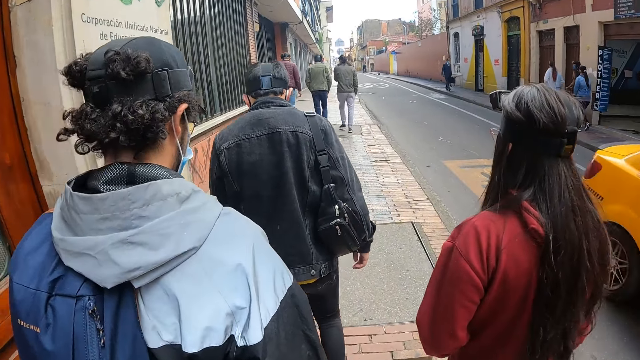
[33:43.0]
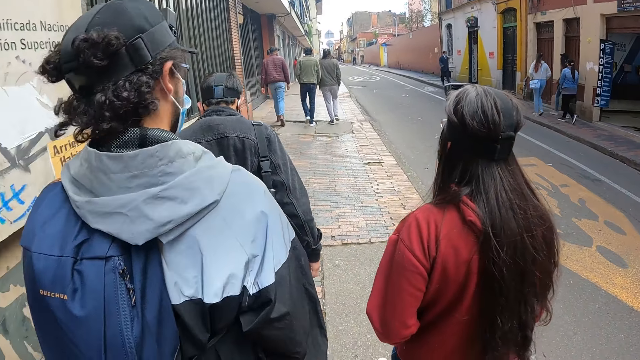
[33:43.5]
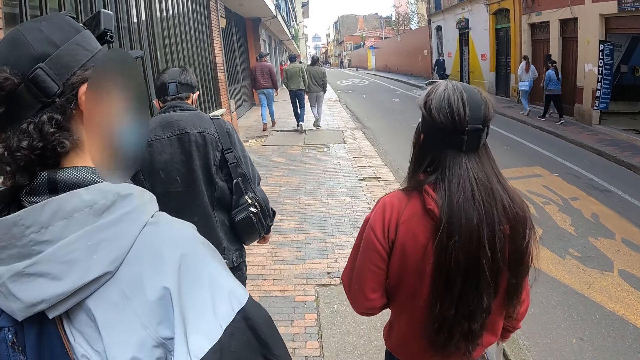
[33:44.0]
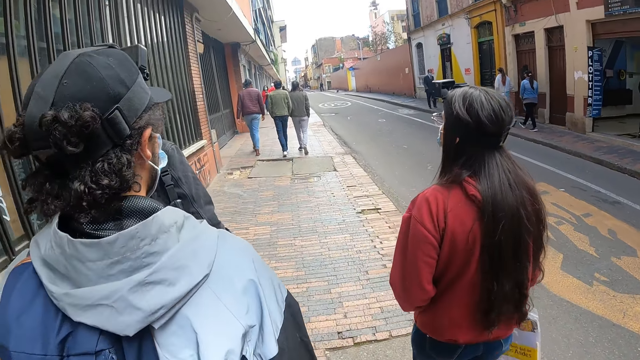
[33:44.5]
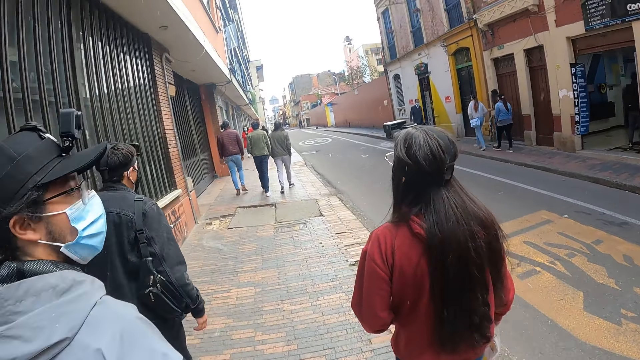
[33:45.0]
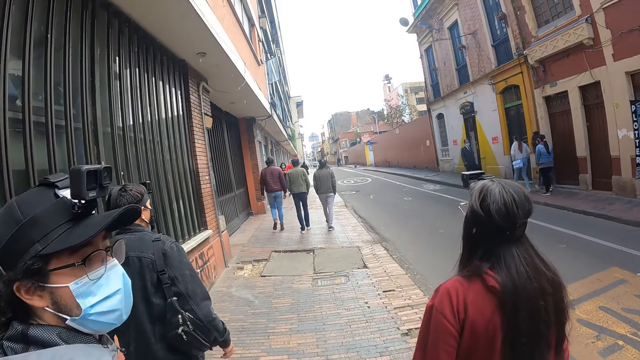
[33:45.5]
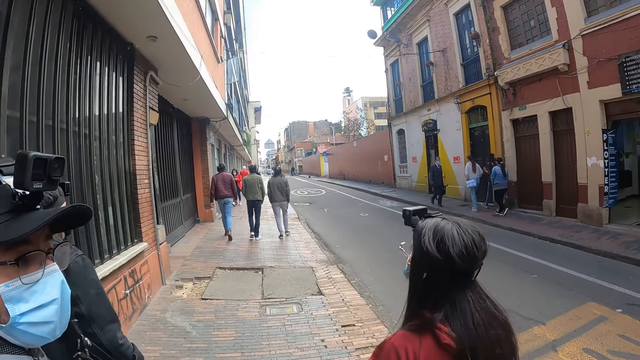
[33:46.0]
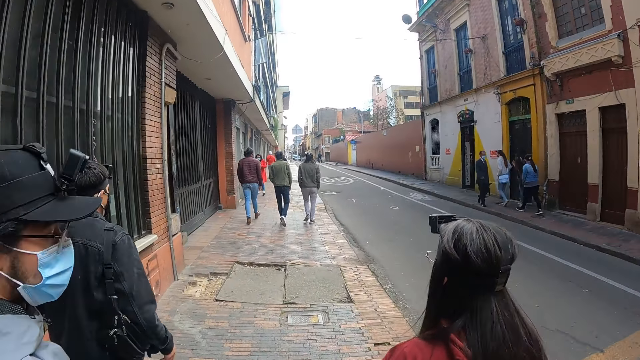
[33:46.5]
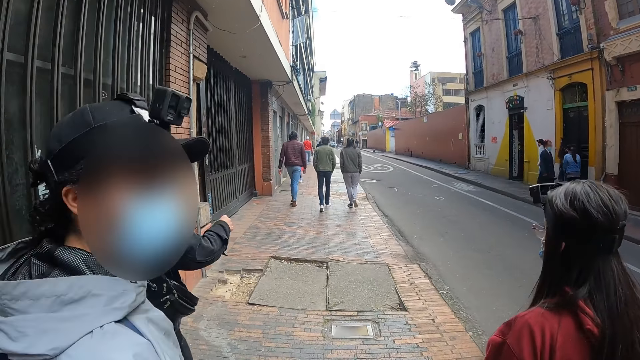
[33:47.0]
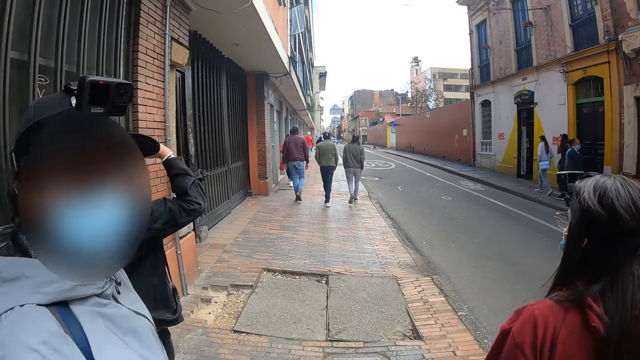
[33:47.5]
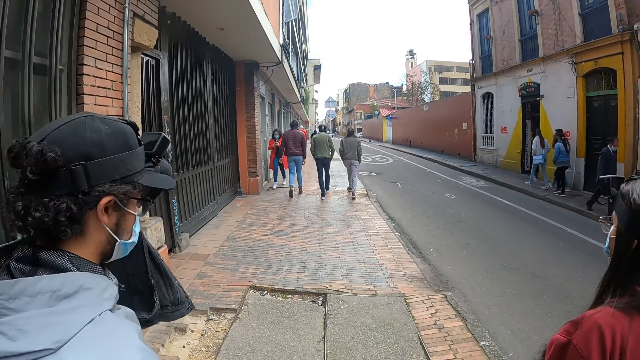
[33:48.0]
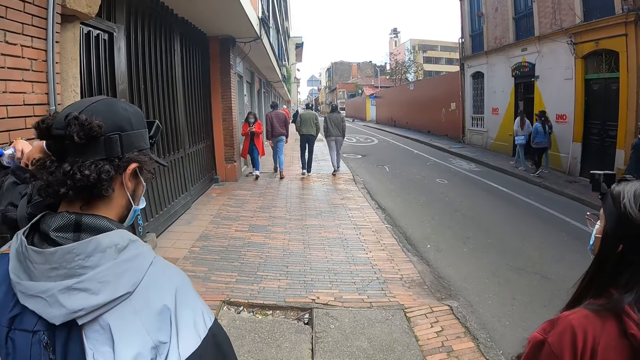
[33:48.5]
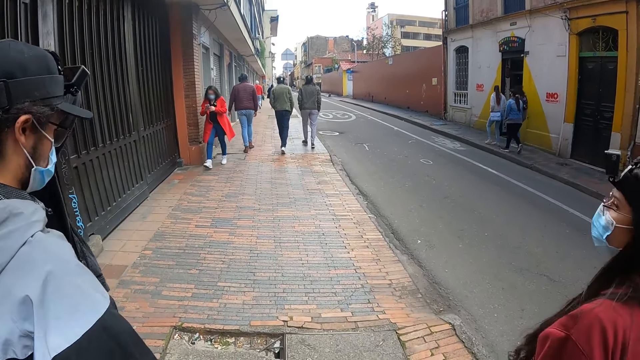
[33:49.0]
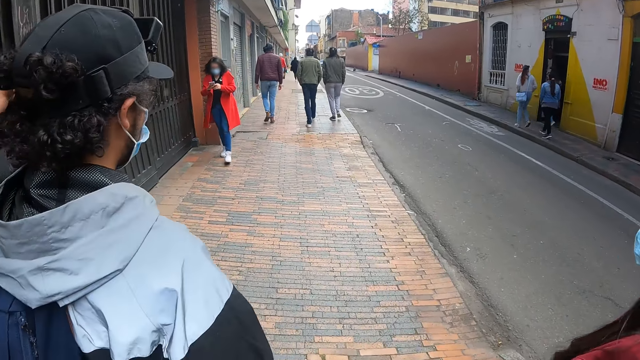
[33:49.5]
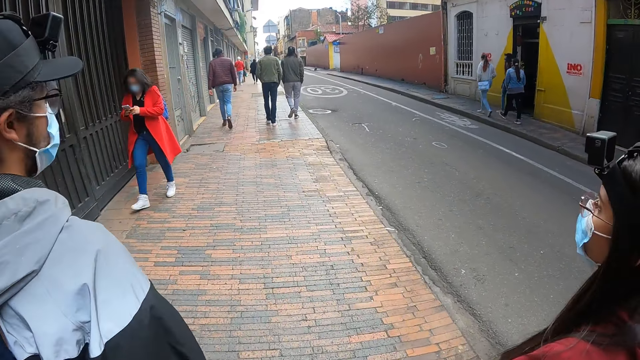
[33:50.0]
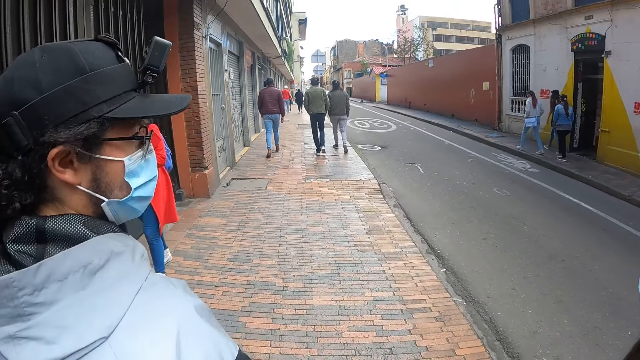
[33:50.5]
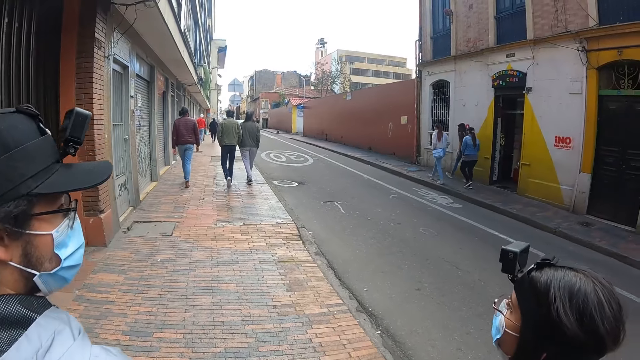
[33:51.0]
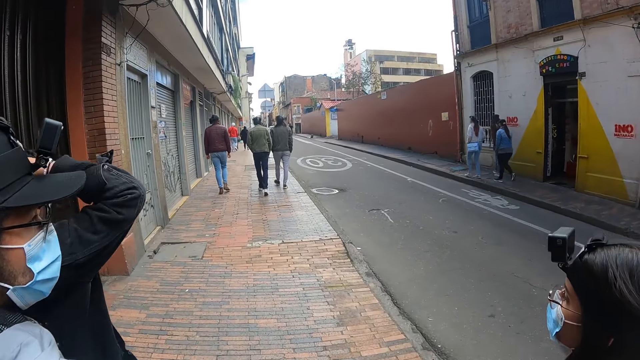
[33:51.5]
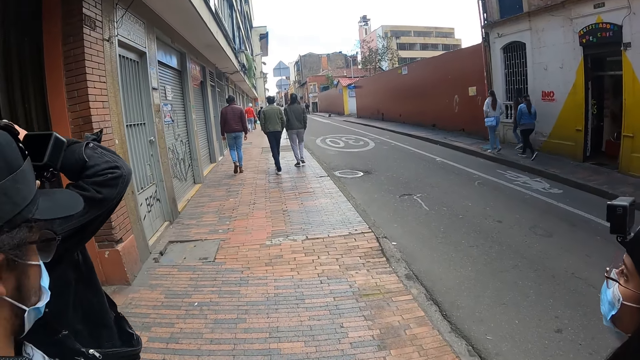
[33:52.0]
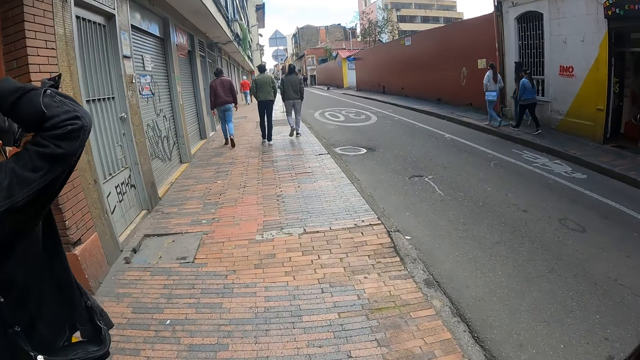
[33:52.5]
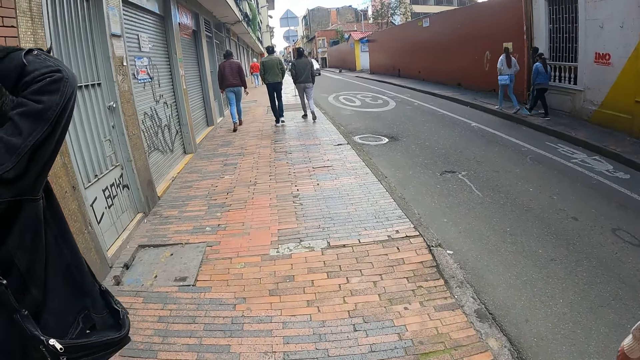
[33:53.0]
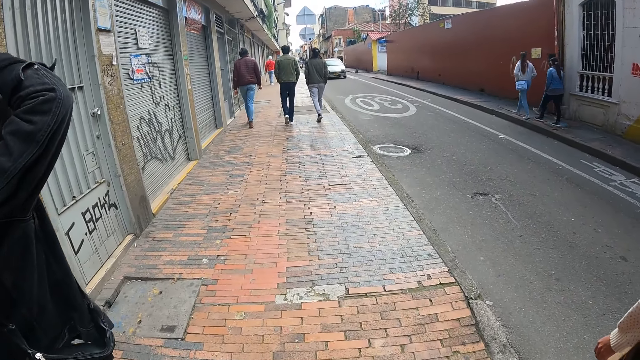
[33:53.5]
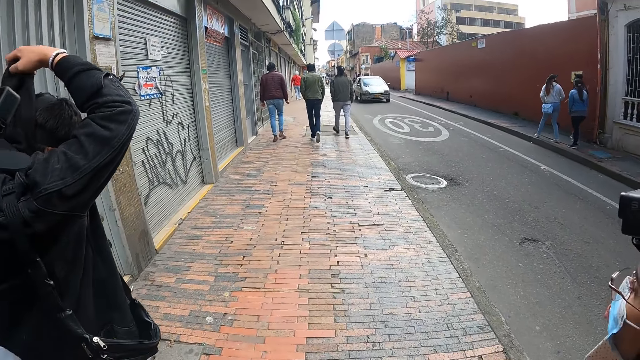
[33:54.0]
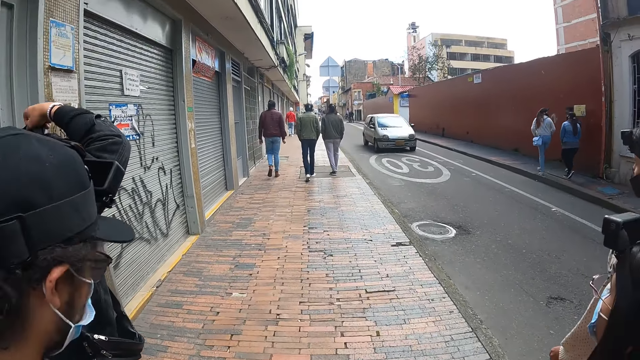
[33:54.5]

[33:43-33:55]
A person touches and adjusts his camera.

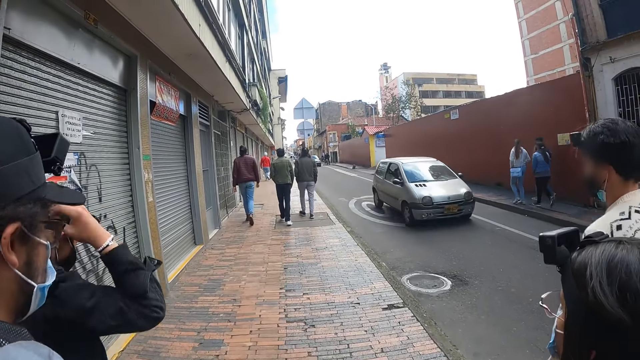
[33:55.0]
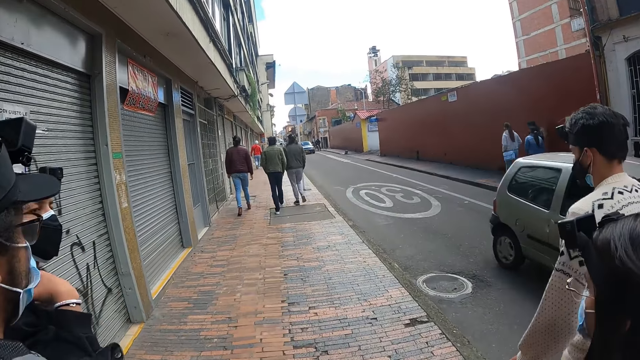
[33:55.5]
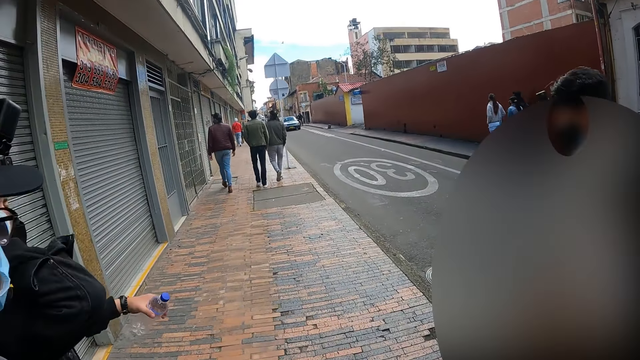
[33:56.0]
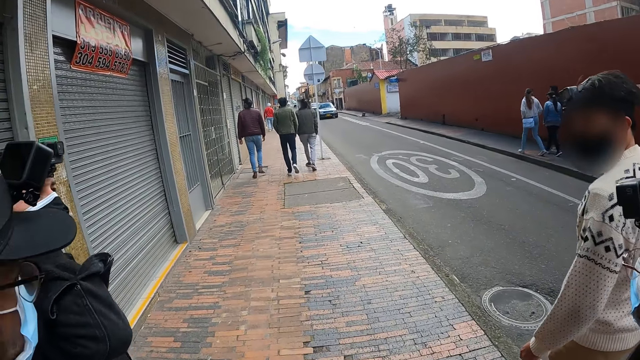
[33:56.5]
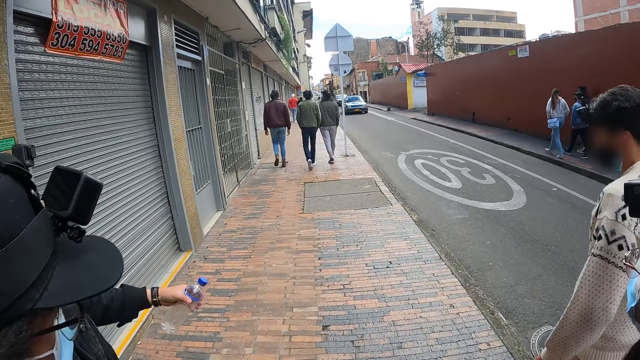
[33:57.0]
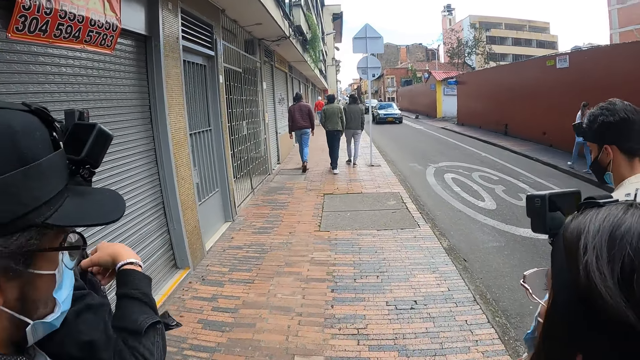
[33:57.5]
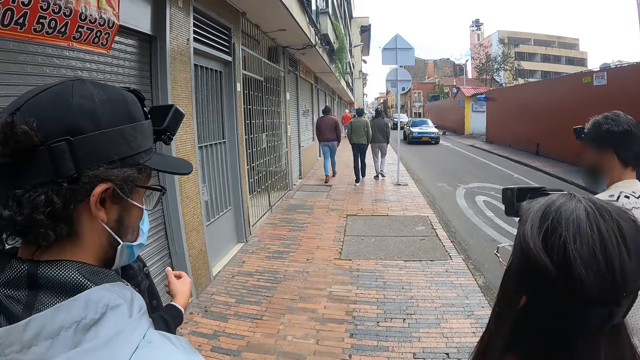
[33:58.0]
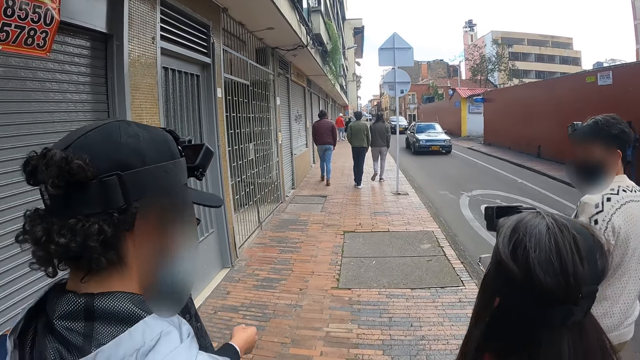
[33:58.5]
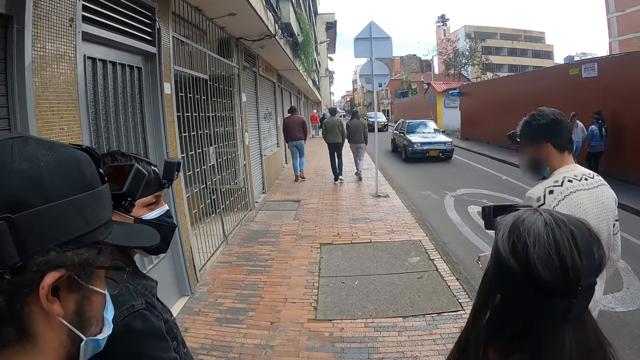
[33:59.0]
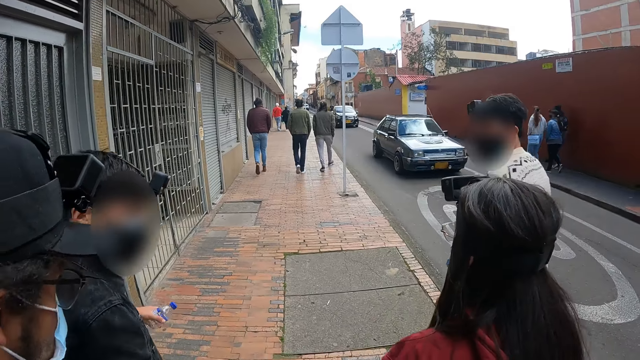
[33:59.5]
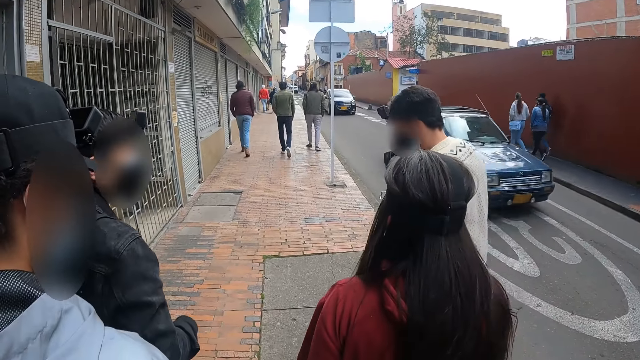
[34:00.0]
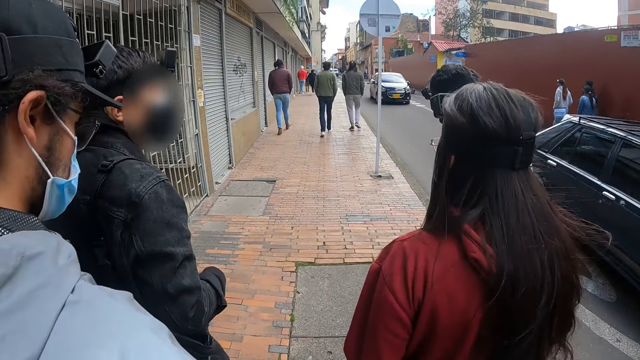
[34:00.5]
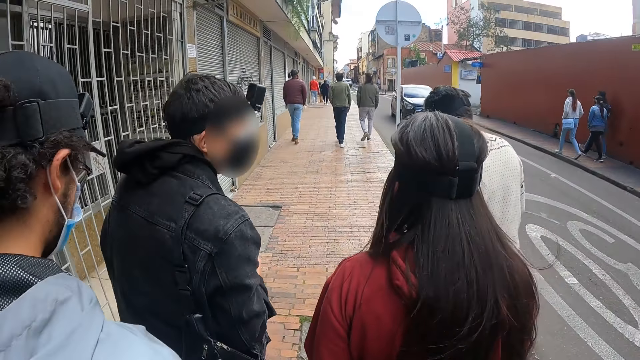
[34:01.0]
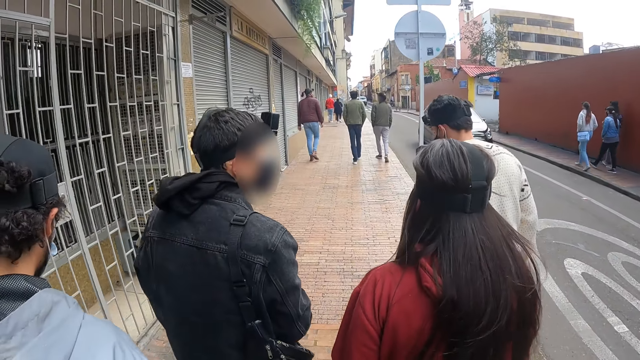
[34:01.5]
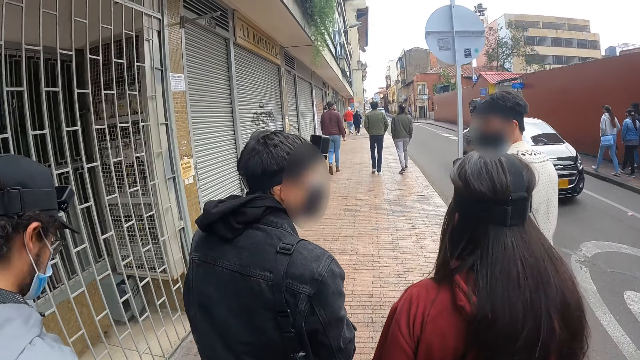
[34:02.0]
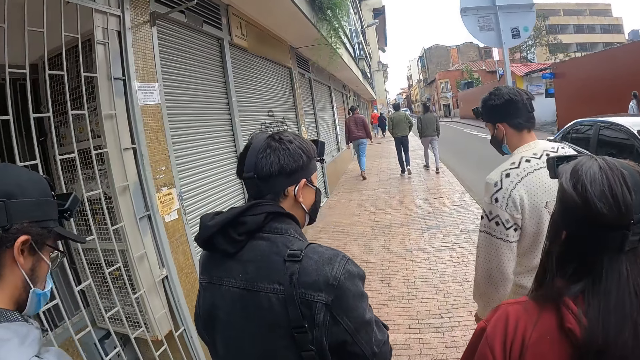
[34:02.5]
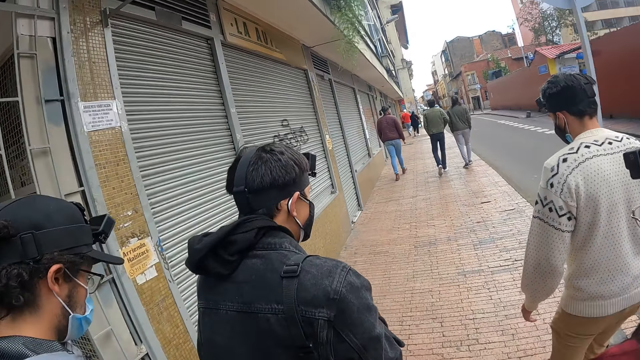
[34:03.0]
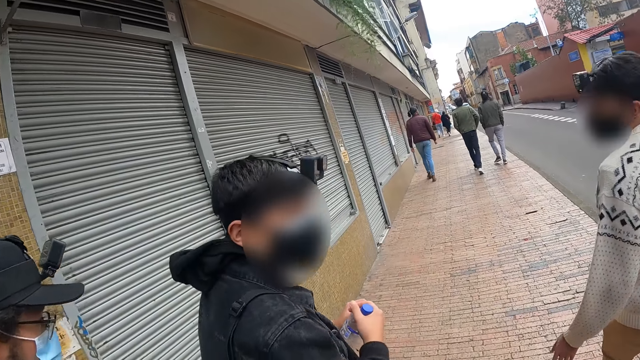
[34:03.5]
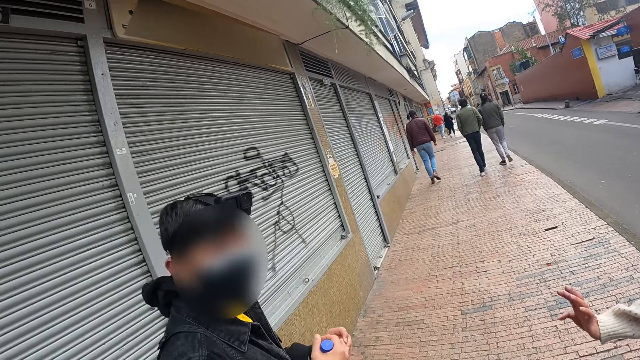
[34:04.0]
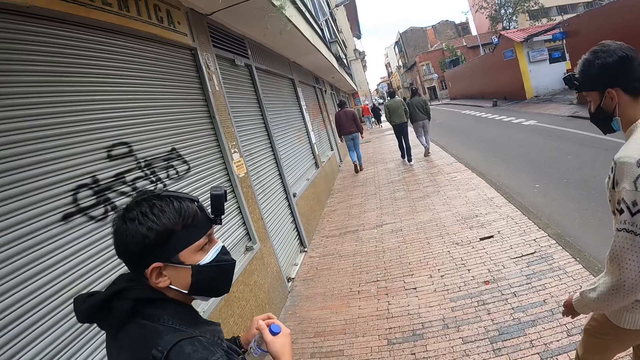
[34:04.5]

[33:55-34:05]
The camera wearer walks on the road. A person holds a bottle with both hands. The camera wearer walks on the road. They walk on the road again. The person turns back.
